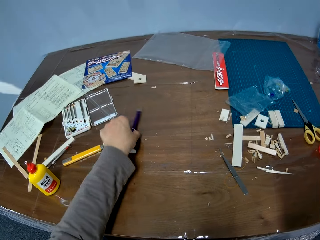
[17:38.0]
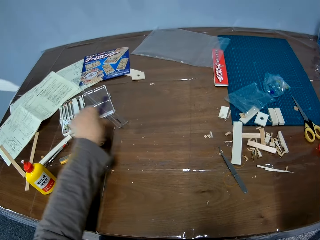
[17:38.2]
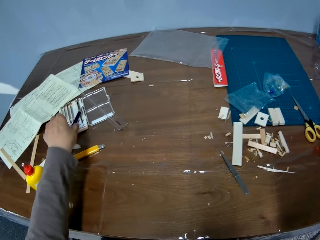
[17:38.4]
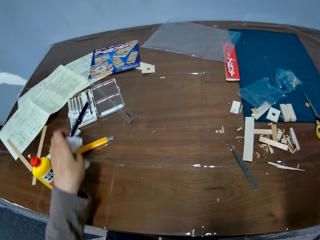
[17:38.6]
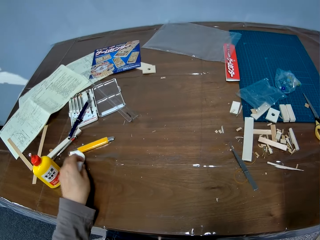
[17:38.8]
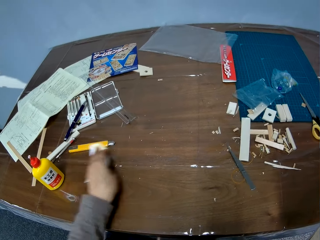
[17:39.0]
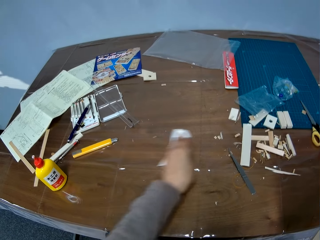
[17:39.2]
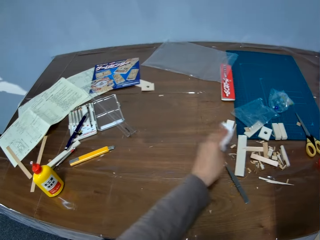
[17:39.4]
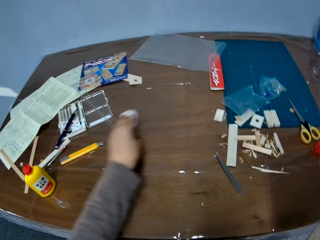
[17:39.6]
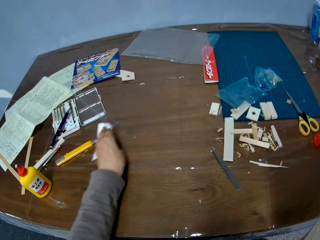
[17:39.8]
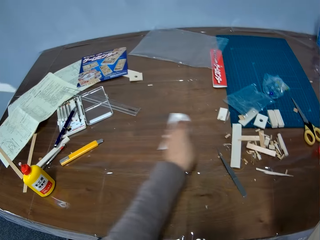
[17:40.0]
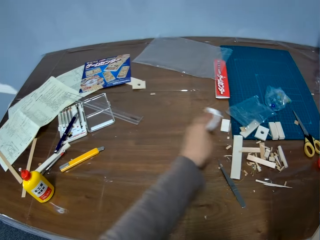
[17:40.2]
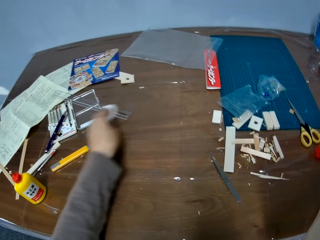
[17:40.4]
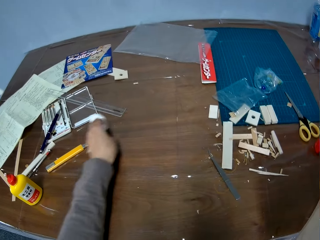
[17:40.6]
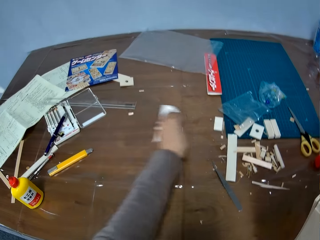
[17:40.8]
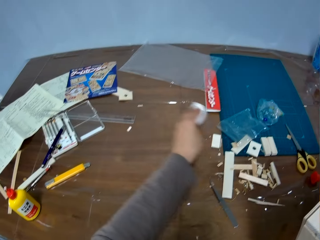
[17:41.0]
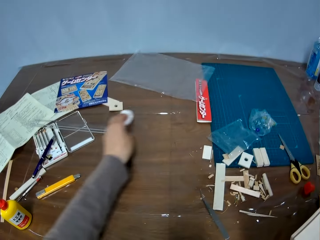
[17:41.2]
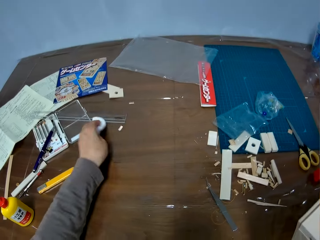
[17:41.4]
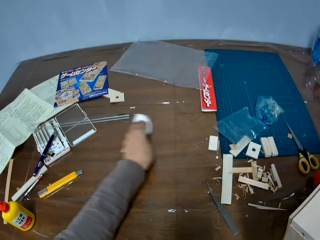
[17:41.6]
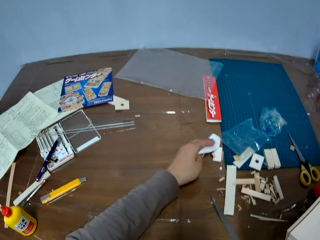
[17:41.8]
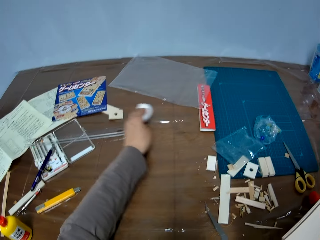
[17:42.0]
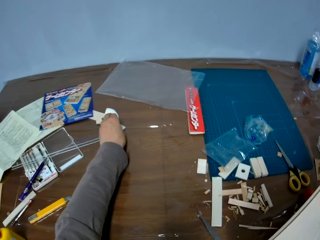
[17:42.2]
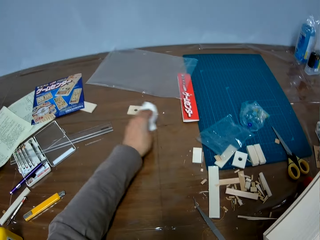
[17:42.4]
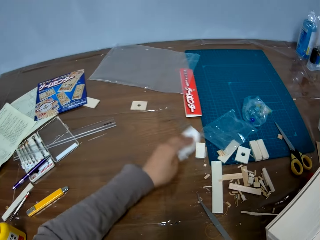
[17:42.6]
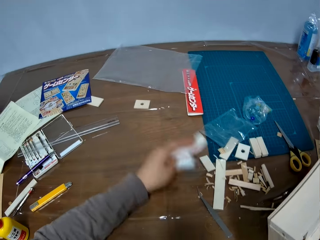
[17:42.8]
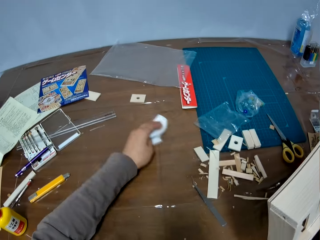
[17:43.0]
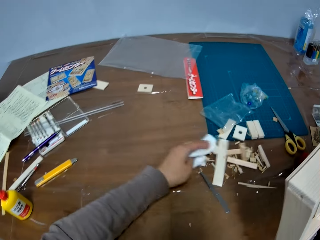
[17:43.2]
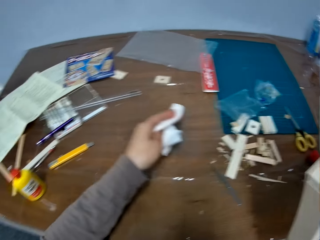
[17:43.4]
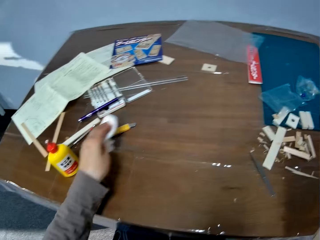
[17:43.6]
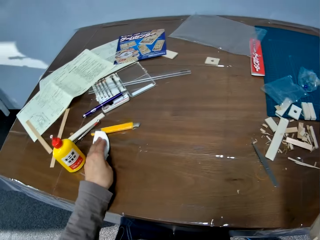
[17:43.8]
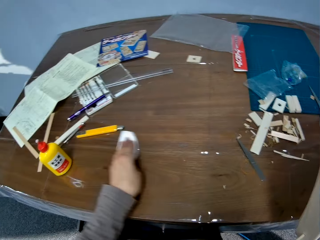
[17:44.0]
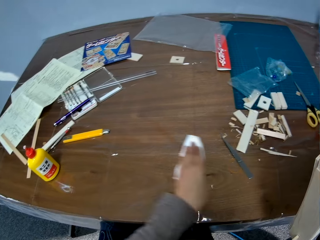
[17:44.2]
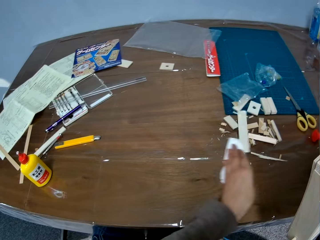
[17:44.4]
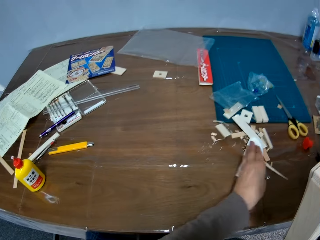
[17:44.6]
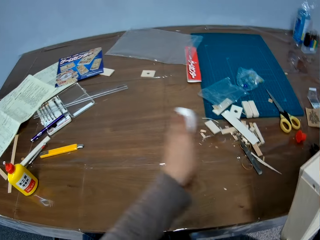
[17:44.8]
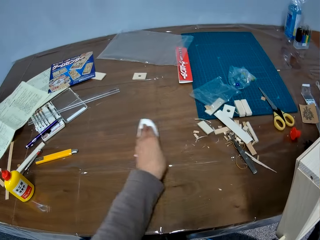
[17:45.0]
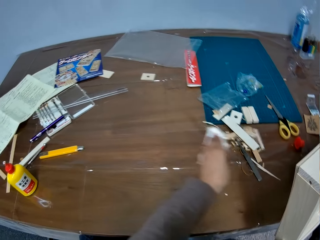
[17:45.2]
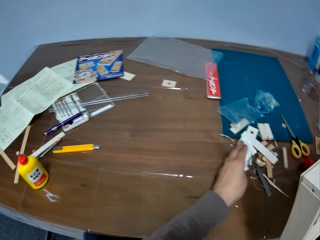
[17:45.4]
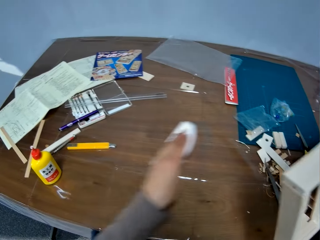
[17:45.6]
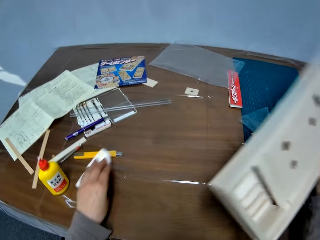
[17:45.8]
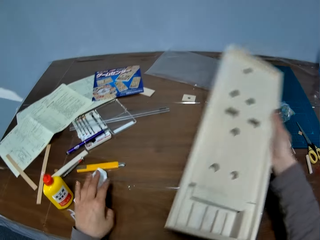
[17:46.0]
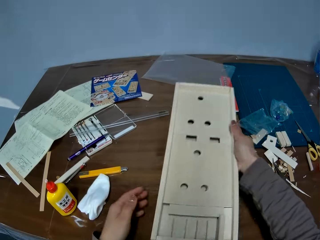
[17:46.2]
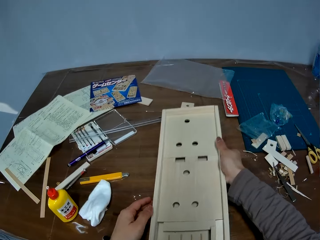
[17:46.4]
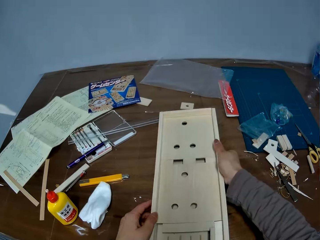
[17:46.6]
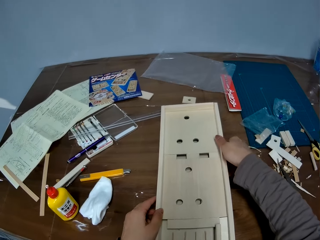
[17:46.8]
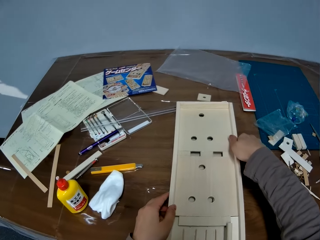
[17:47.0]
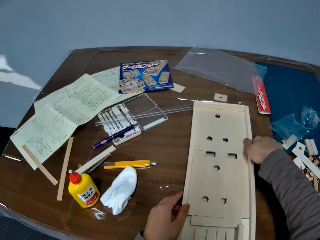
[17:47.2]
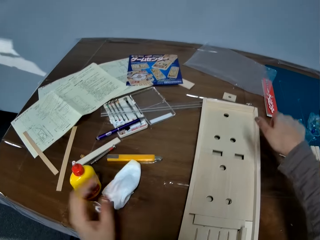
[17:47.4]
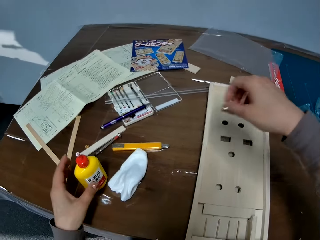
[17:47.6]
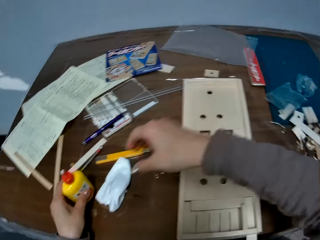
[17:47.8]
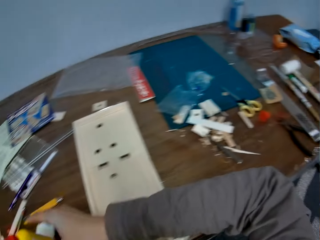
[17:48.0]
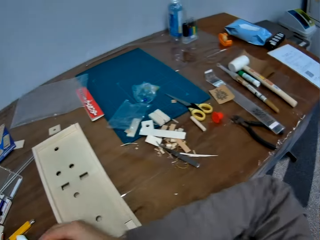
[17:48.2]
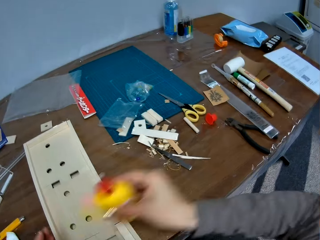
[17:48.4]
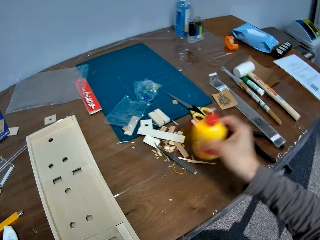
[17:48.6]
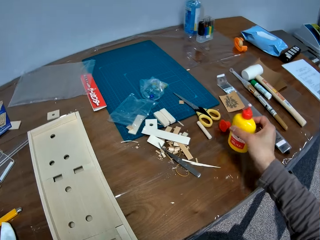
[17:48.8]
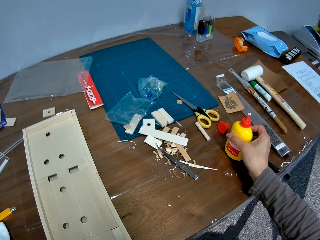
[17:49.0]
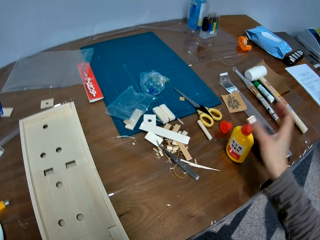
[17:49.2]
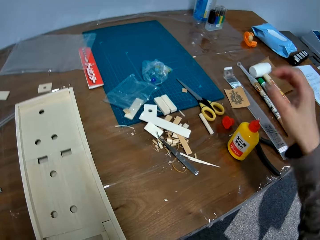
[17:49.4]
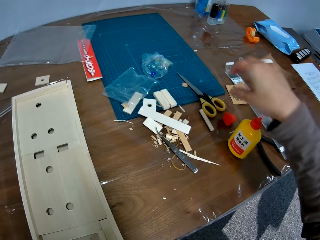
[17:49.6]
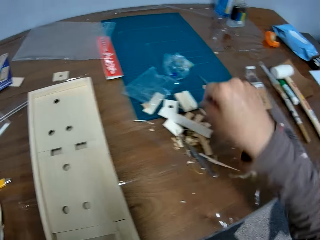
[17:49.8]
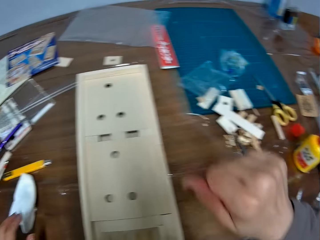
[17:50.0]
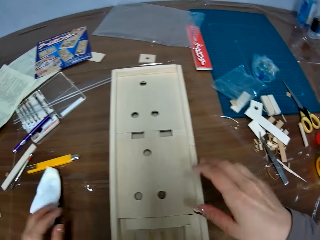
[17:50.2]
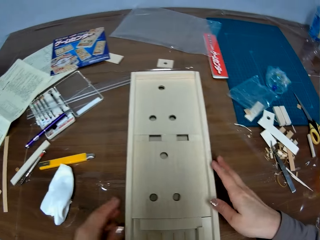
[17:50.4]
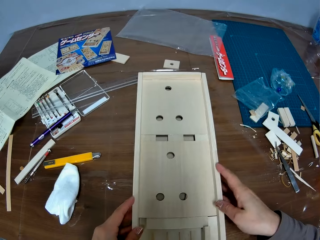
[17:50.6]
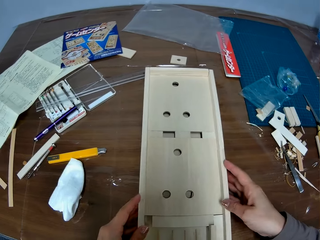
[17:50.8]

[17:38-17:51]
The camera wearer moves the pen aside on the table. She cleans the table with the piece of tissue. She drops the tissue on the table and drops the woodwork on the table. She picks the pack of glue from the table with her left hand and passes the pack of glue to her right hand. She moves the super glue. She drops the pack of glue on the table.

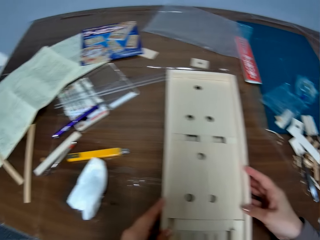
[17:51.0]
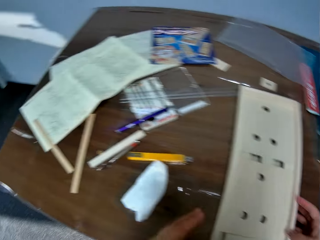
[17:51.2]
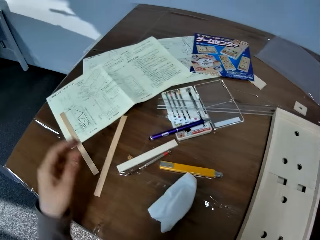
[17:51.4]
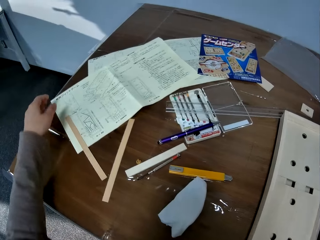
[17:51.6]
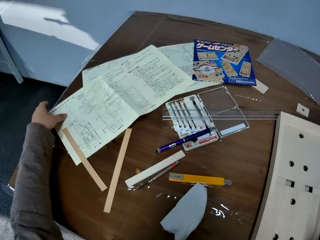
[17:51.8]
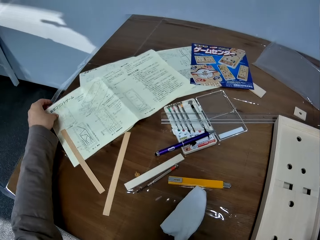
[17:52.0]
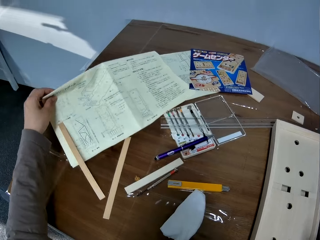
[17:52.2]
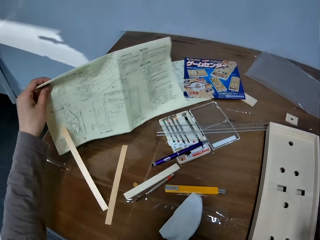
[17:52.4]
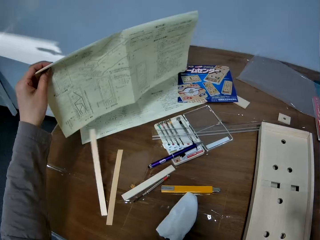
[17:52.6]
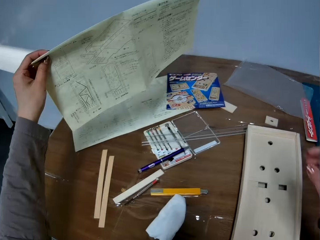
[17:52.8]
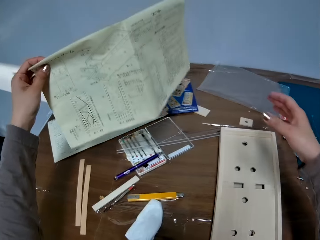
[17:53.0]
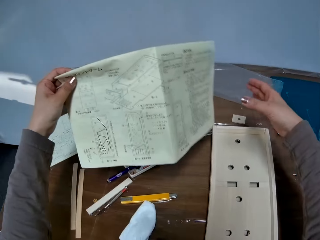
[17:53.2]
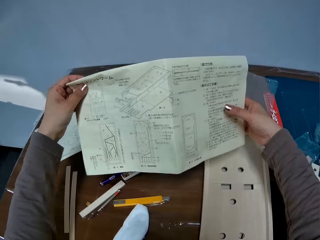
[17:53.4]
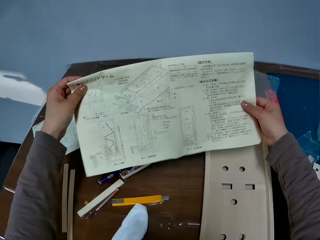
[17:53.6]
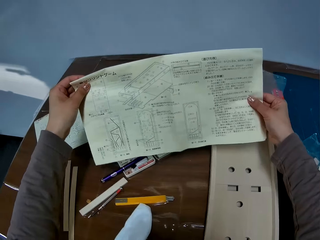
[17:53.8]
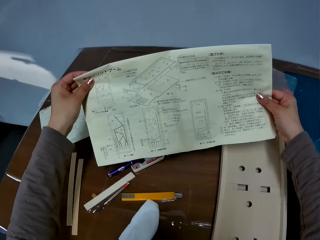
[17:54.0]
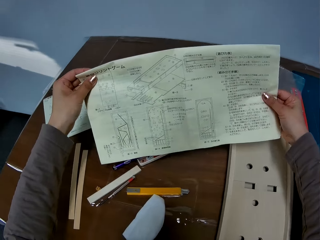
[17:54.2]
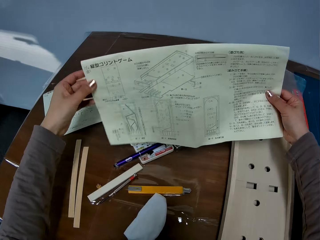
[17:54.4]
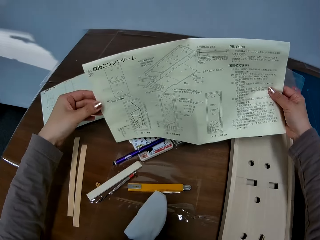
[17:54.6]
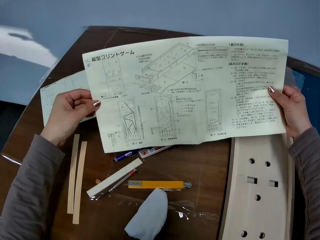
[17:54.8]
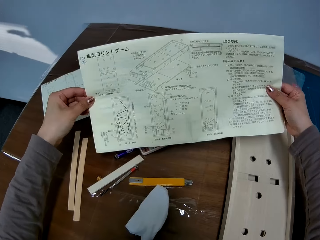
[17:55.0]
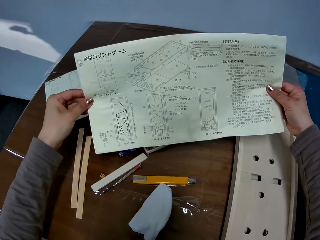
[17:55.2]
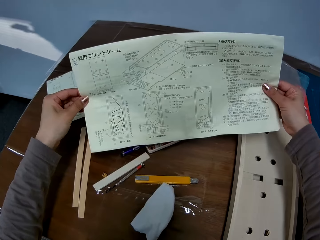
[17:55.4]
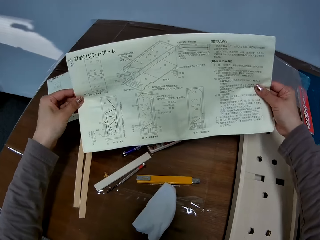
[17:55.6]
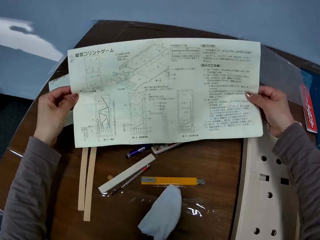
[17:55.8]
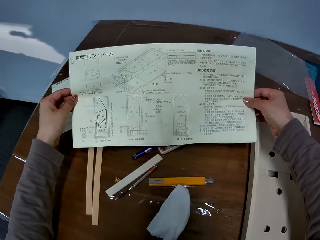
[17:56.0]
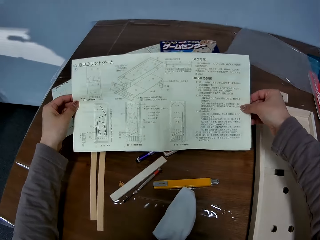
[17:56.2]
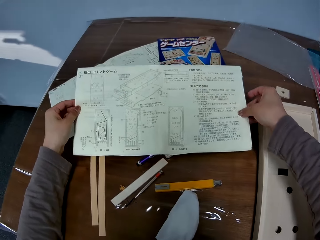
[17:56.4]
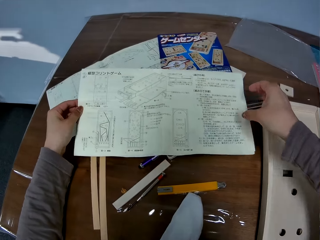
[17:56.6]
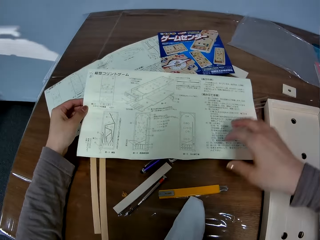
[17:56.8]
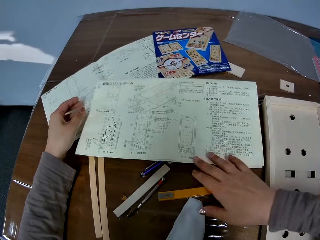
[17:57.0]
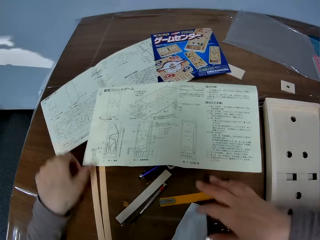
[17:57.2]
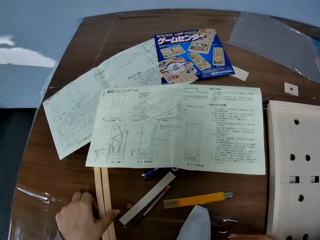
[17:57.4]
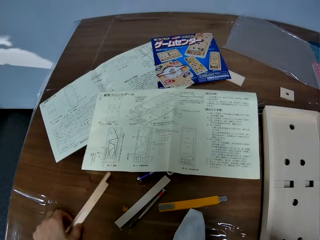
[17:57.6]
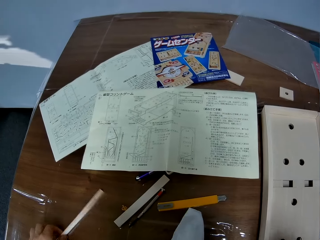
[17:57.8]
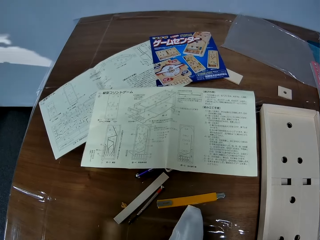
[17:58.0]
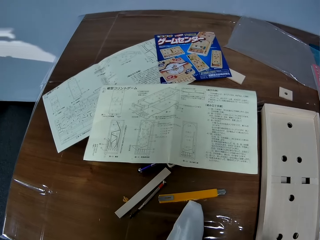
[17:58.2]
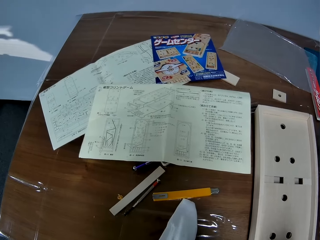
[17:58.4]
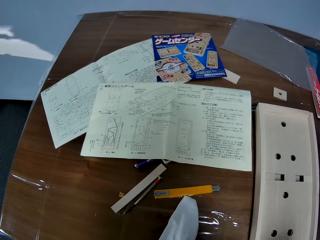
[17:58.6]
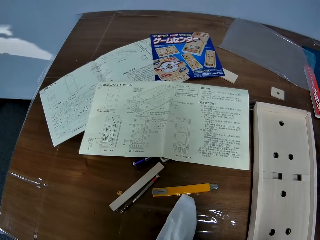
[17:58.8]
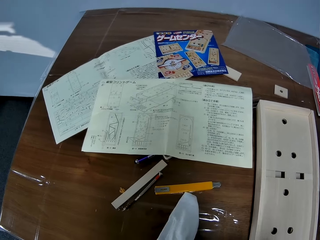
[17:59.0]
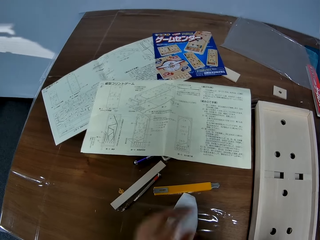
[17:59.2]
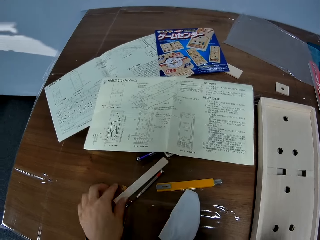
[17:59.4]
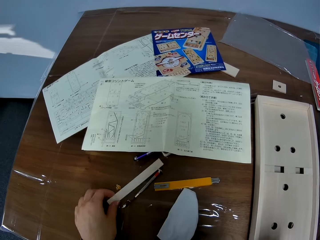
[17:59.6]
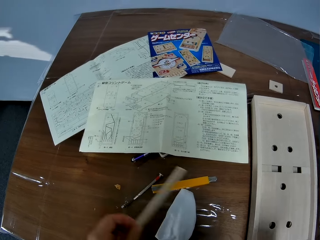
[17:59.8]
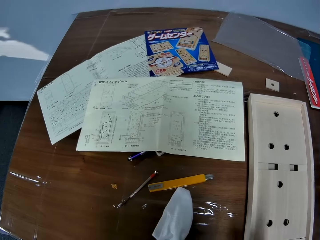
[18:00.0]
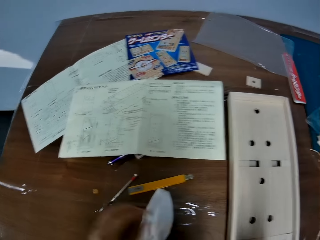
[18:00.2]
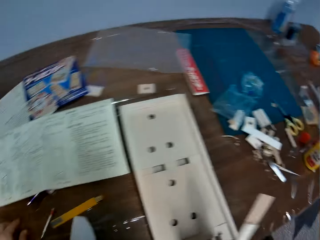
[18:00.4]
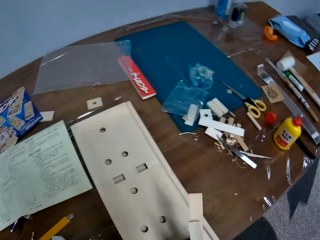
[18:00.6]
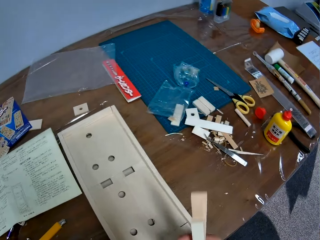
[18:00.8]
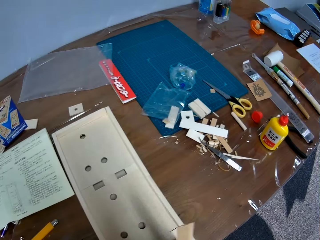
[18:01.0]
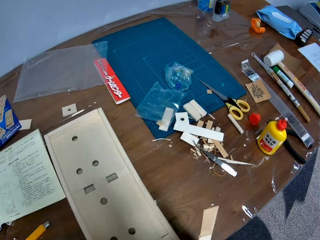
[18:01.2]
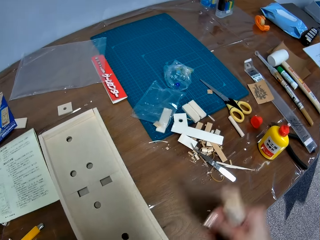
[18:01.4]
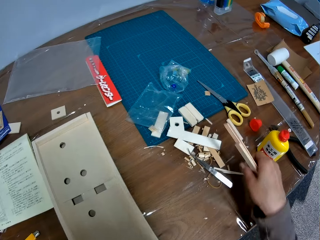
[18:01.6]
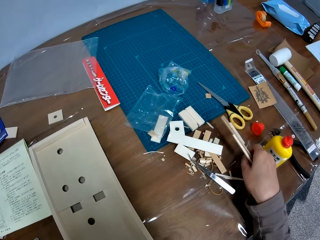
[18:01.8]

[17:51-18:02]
The camera wearer adjusts the woodwork on the table and touches the craft paper. She picks a manual from the table with her left hand. She drops the manual on the table. She picks three other pieces of wood from the table with her left hand and passes the pieces of wood to her right hand. She picks another piece of wood from the table with her left hand and passes the other piece of wood to her right hand.
